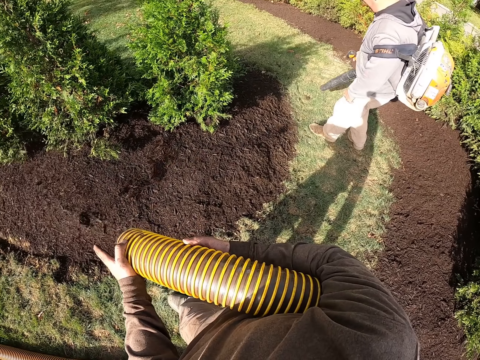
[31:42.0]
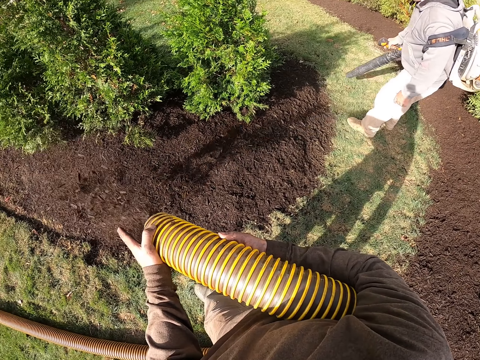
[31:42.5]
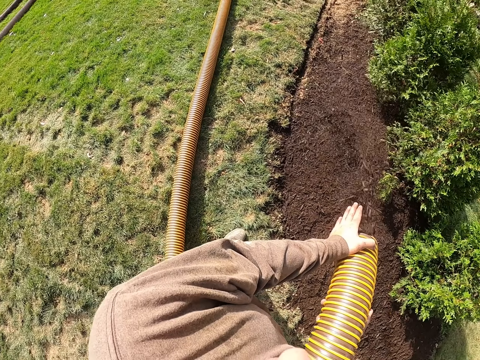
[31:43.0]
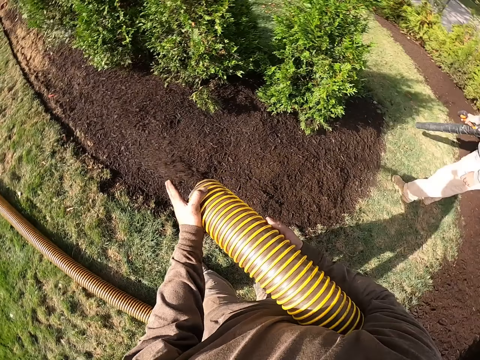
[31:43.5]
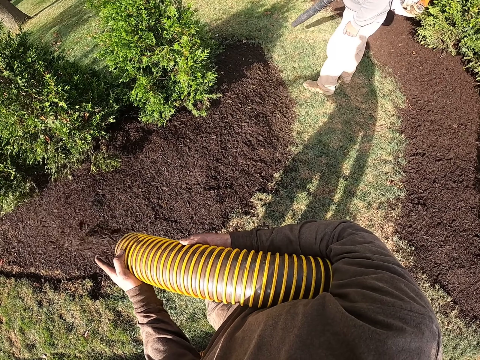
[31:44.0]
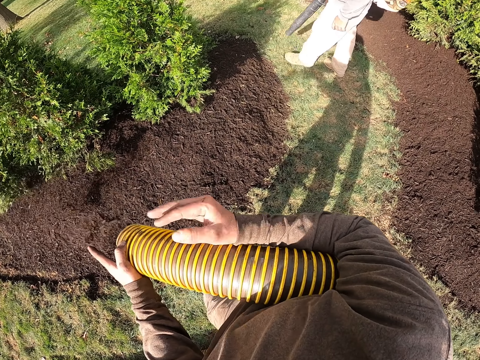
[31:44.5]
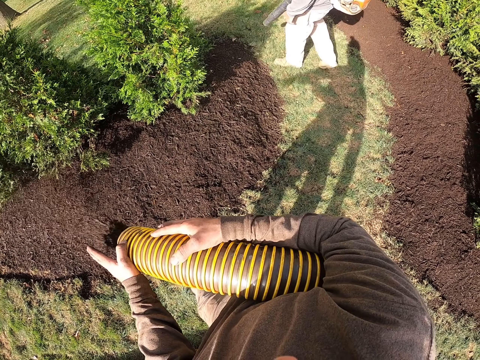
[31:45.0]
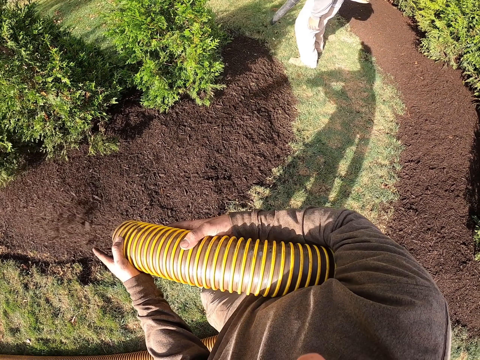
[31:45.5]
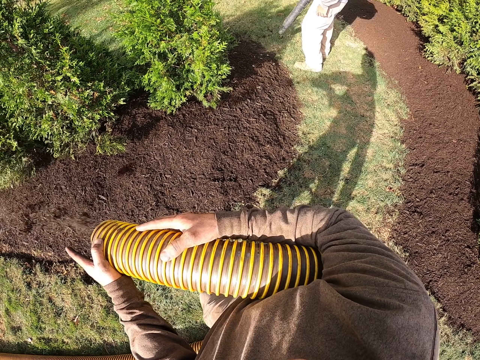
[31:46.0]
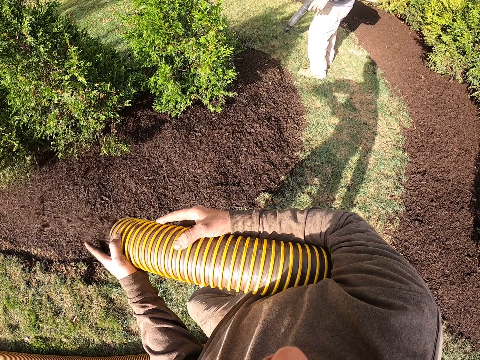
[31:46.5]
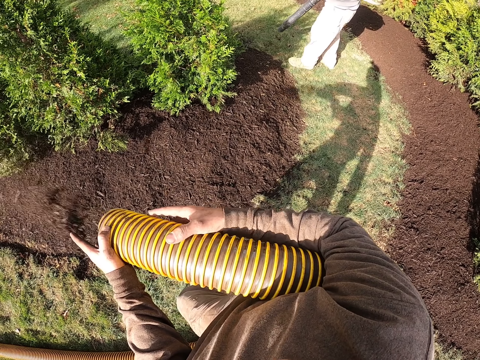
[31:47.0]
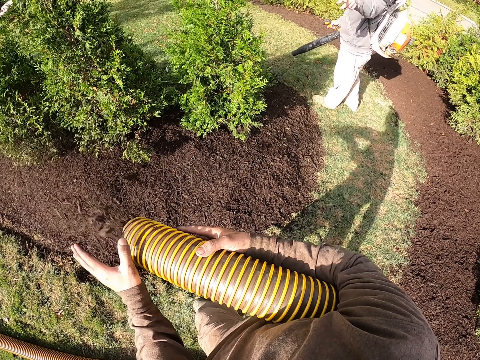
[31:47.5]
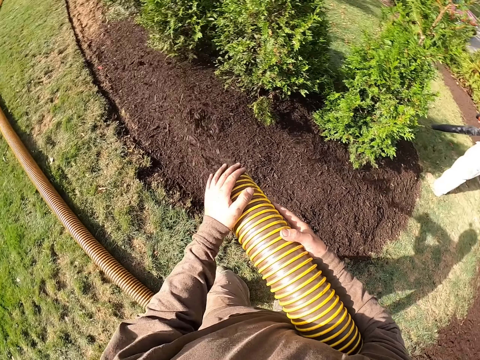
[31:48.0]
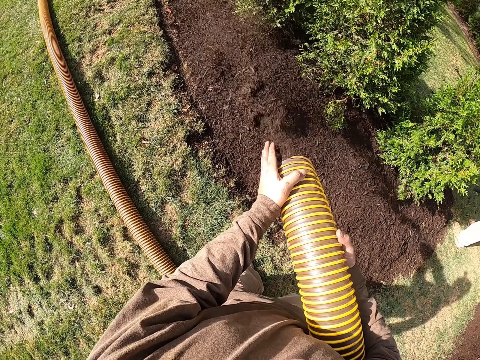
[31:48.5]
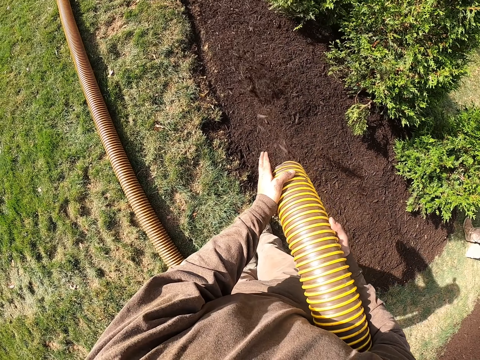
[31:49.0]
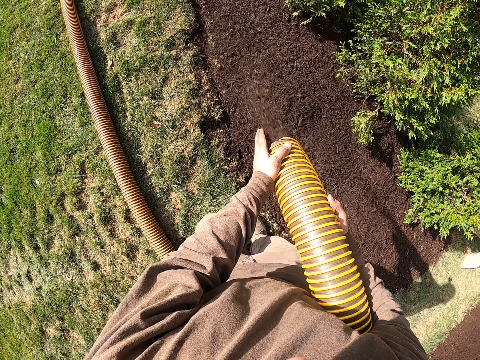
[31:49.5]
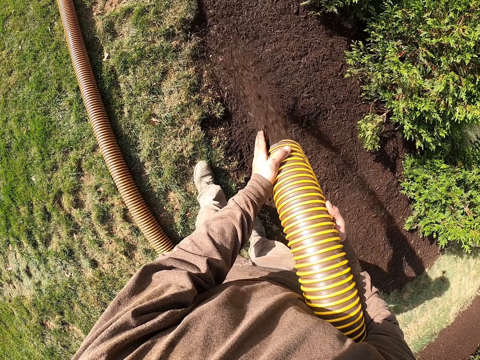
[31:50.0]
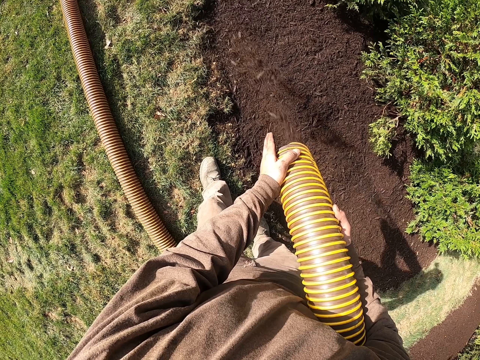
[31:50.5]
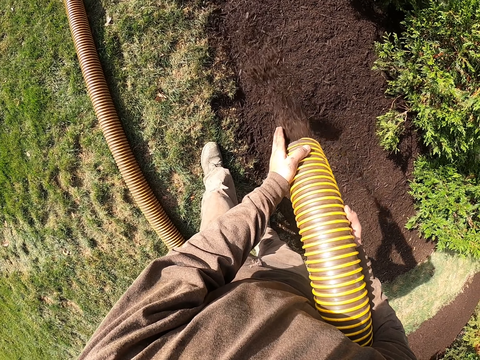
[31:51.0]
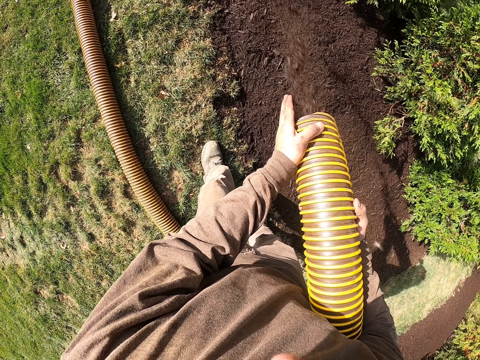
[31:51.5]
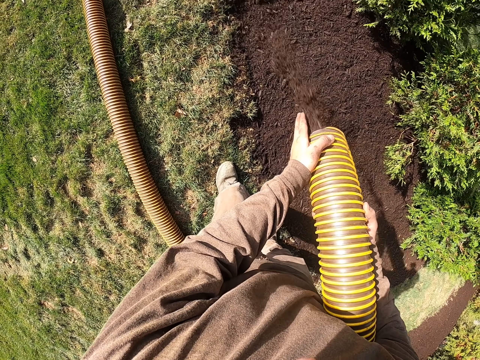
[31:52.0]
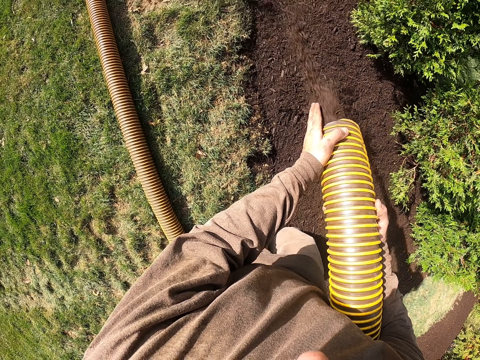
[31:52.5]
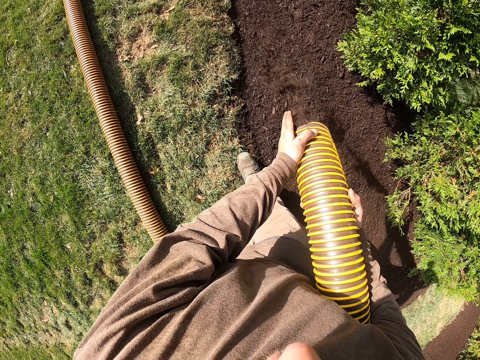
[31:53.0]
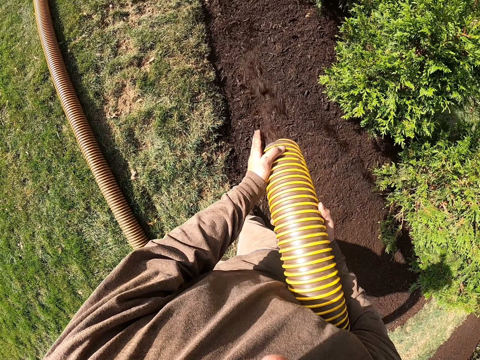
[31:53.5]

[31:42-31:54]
A man blows the ground garden with a vacuum machine. The camera wearer uses sign language to communicate with the man. They apply fertilizer on the flowers with a pipe.

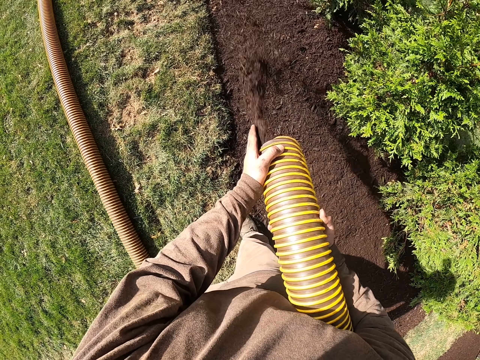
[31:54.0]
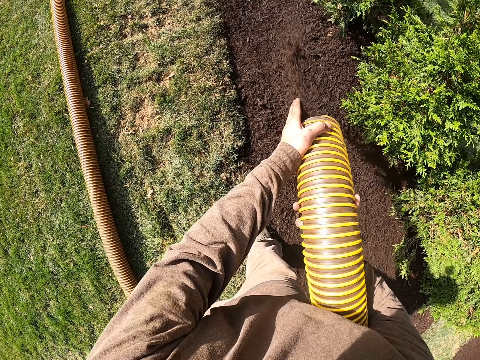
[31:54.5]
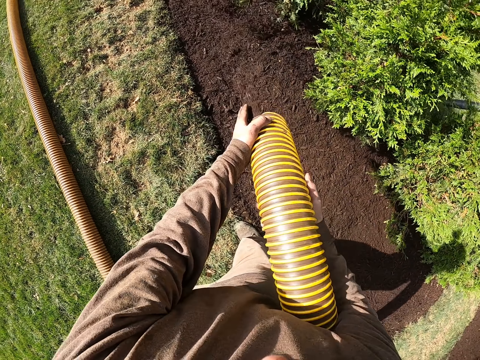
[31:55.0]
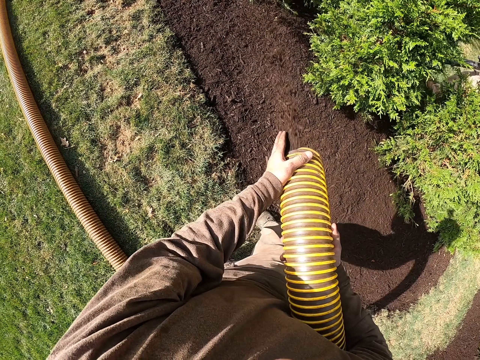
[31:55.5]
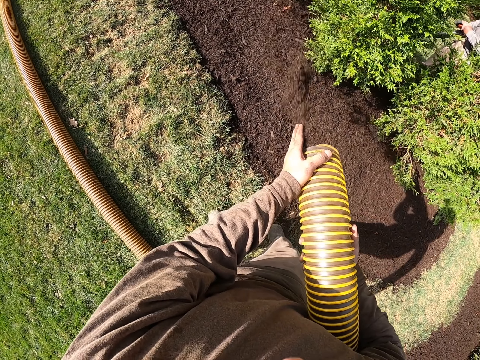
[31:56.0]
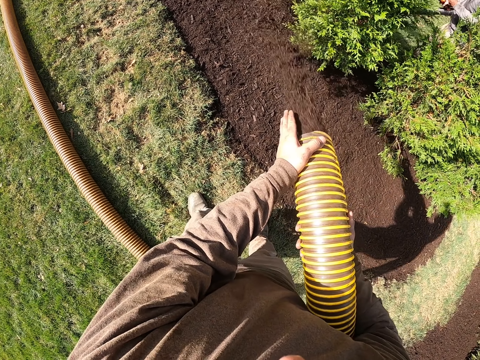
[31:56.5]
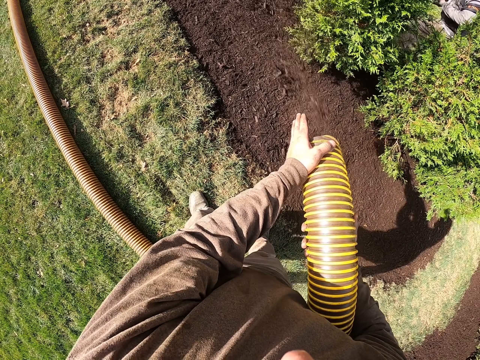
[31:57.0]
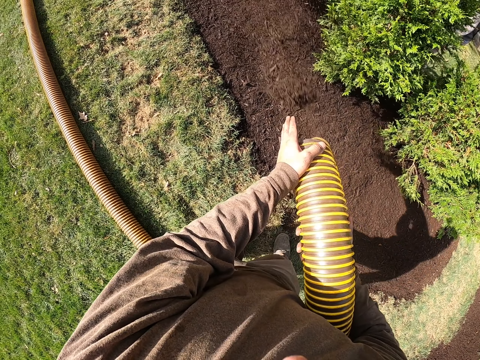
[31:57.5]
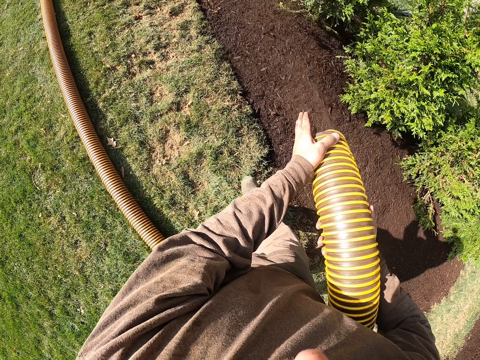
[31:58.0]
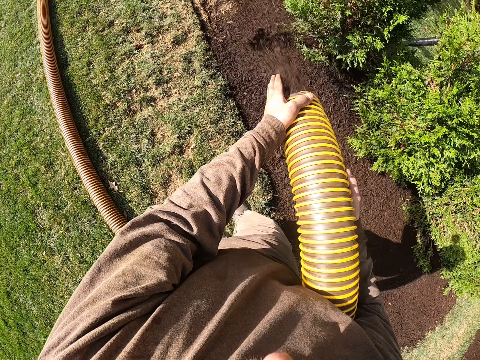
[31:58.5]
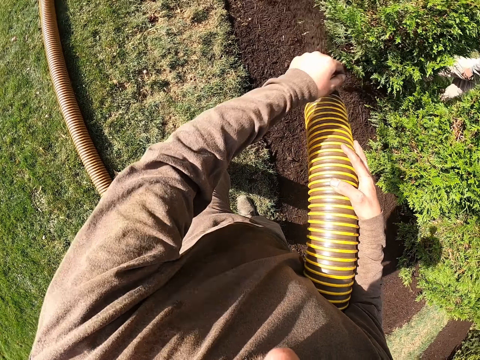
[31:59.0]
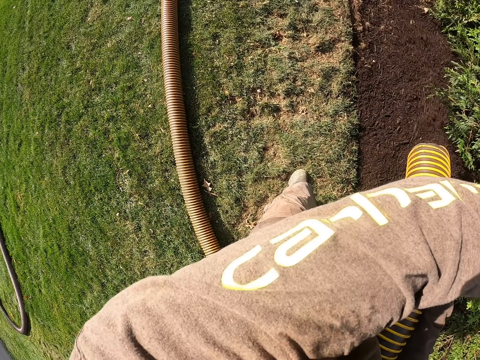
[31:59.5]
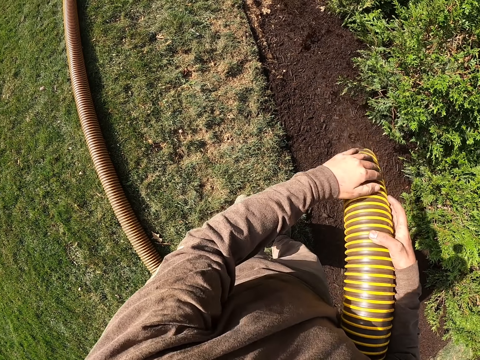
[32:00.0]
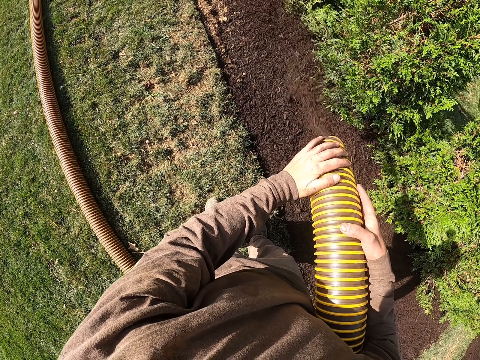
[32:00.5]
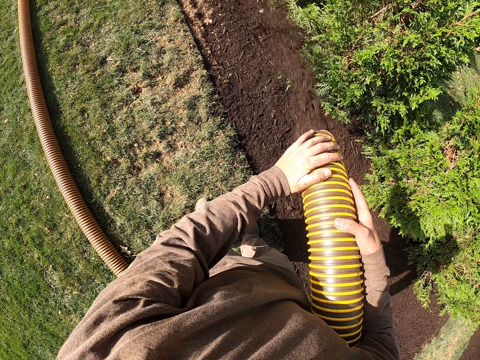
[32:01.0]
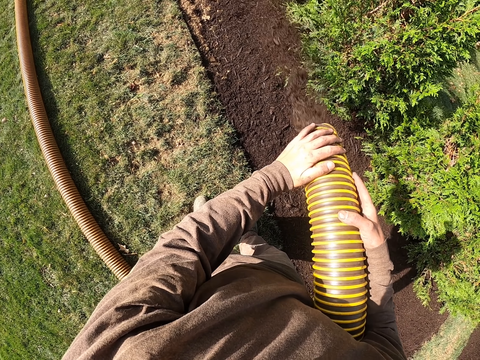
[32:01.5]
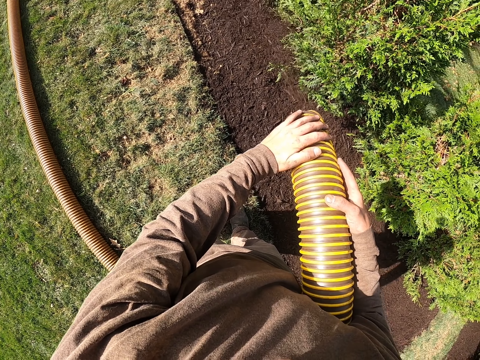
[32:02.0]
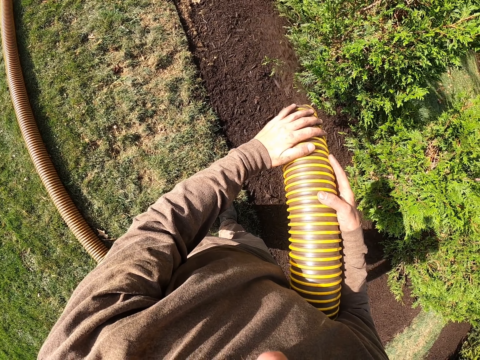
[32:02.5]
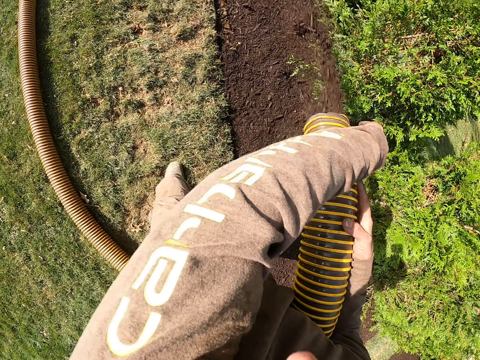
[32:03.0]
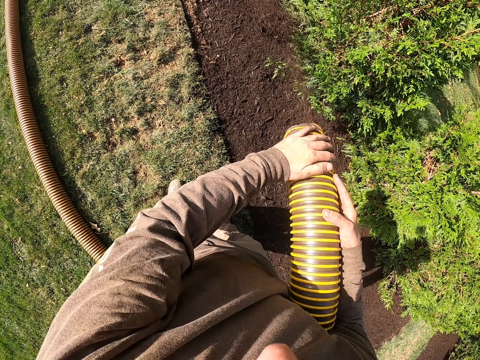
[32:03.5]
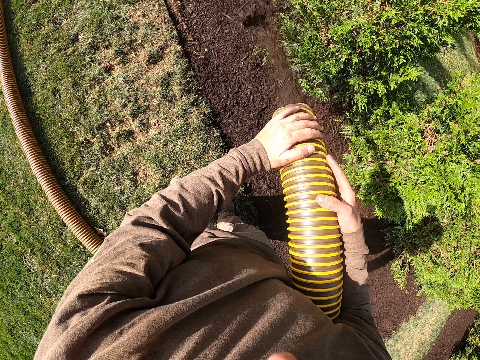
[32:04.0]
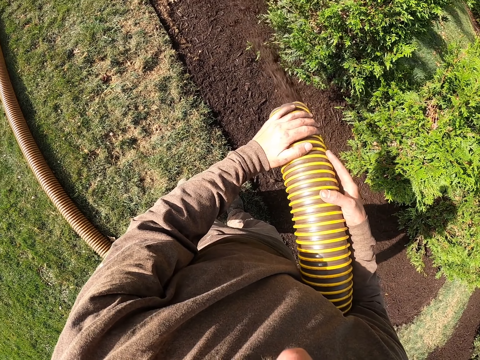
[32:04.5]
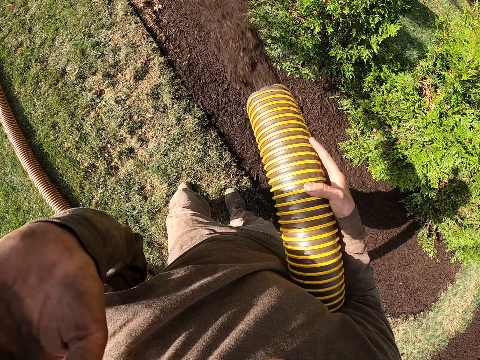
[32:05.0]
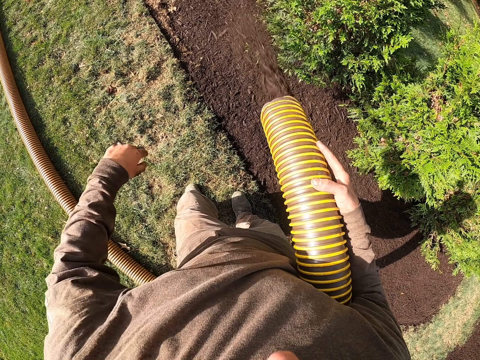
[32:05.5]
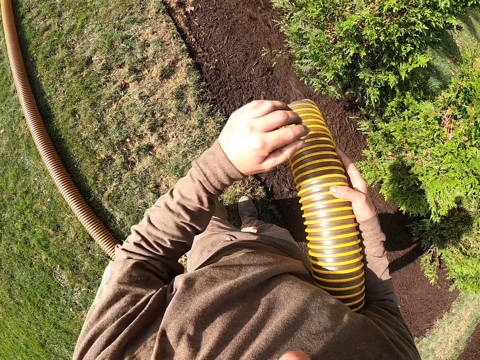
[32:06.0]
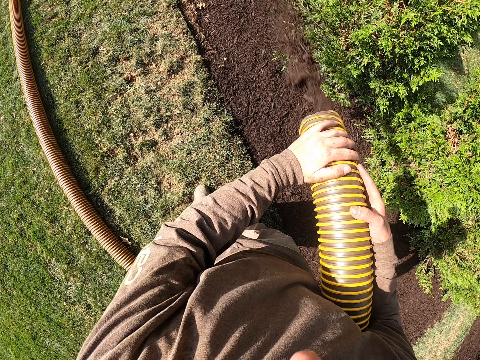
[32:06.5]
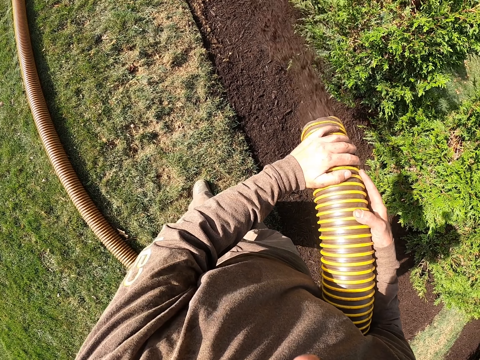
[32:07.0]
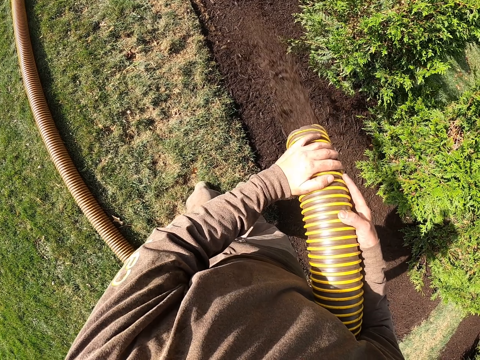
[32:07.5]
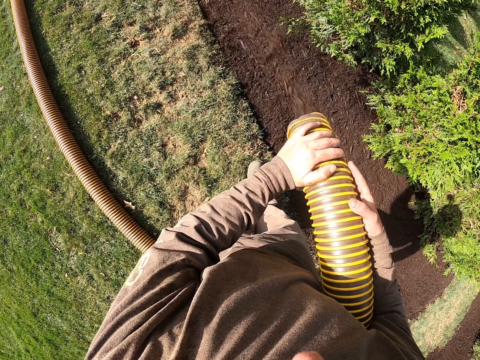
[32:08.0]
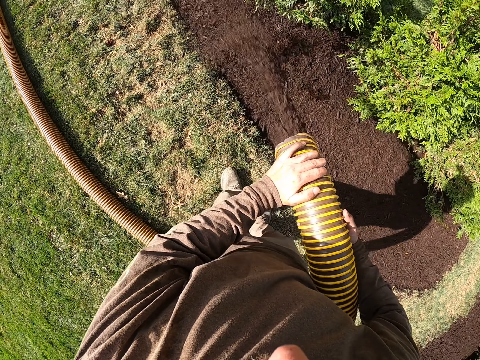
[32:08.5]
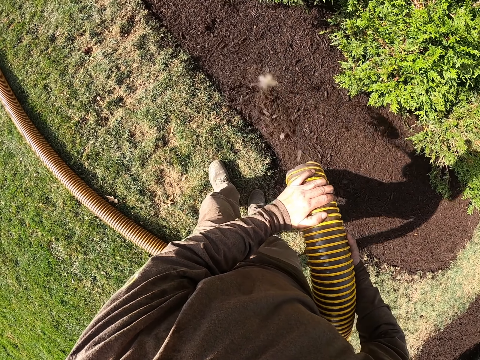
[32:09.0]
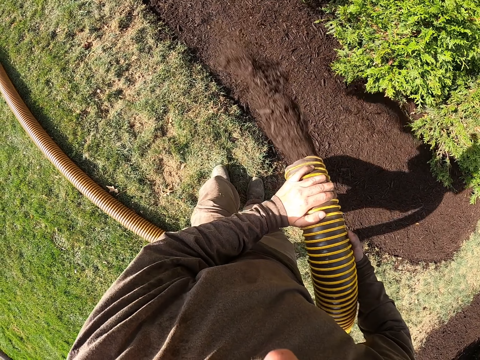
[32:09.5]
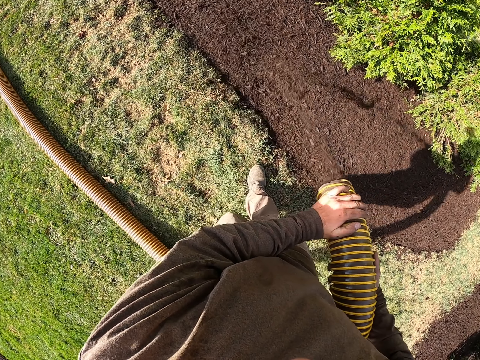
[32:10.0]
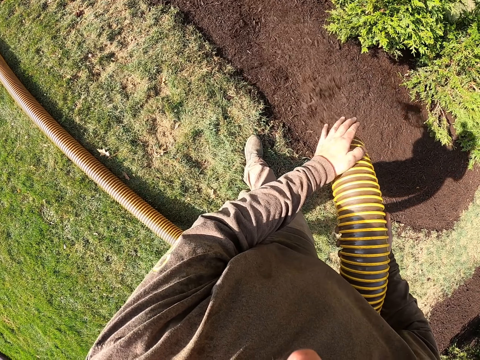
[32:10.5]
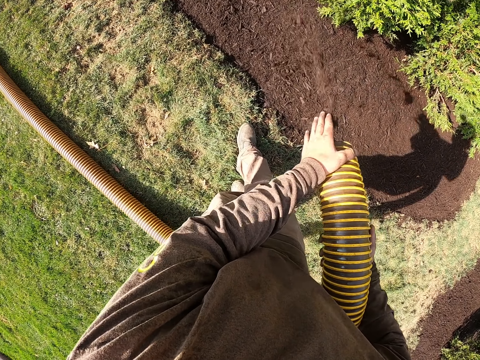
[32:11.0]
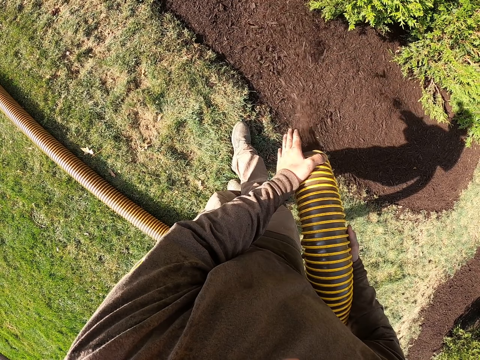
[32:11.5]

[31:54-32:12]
The camera wearer applies fertilizer on the flowers with a pipe. They wipe their face. They move their hand.
